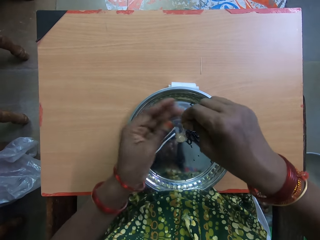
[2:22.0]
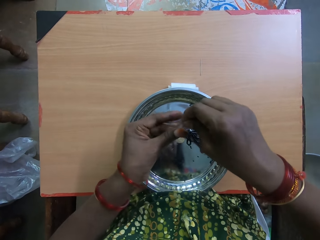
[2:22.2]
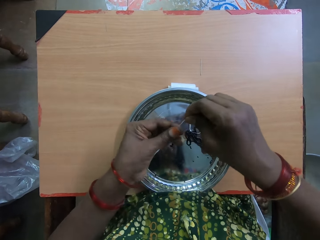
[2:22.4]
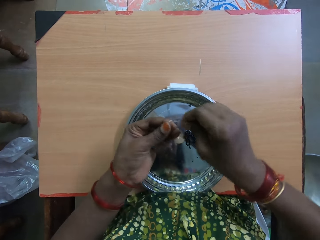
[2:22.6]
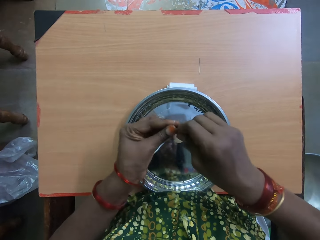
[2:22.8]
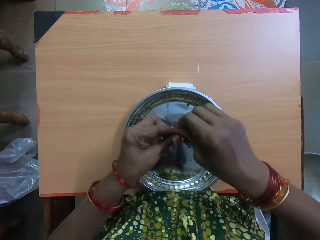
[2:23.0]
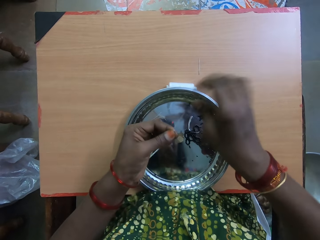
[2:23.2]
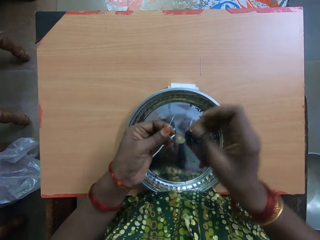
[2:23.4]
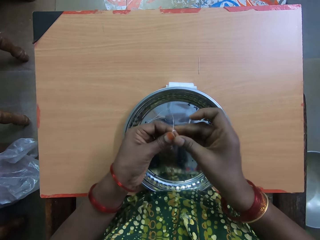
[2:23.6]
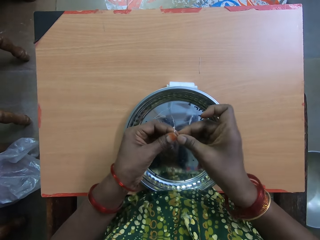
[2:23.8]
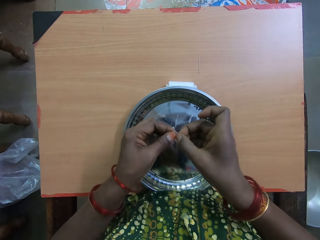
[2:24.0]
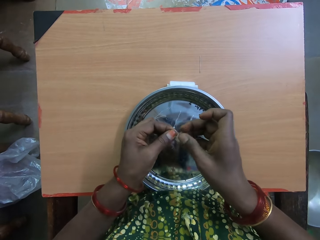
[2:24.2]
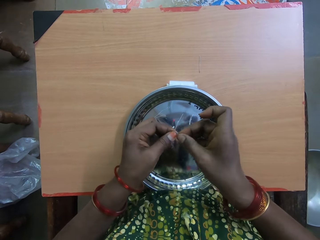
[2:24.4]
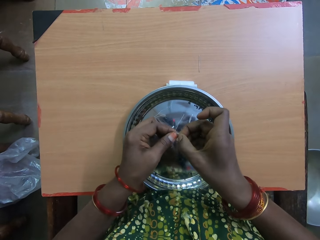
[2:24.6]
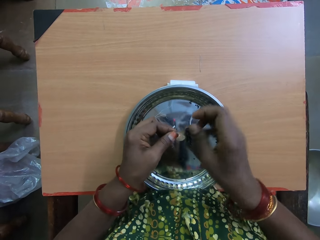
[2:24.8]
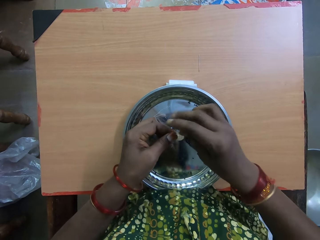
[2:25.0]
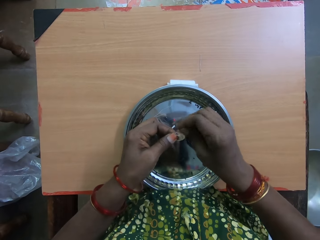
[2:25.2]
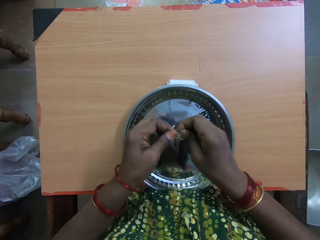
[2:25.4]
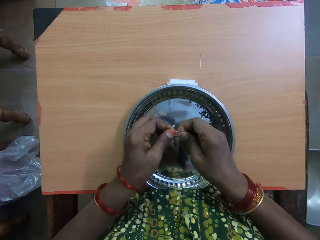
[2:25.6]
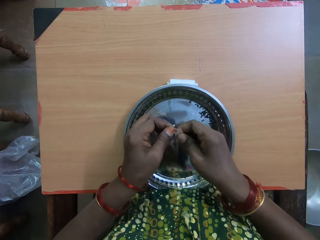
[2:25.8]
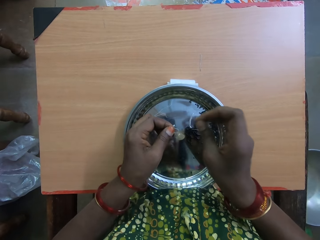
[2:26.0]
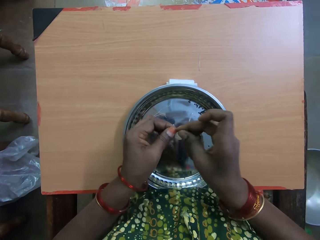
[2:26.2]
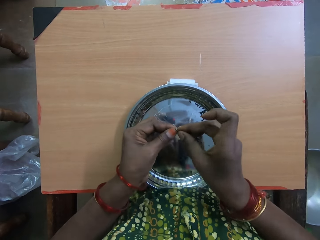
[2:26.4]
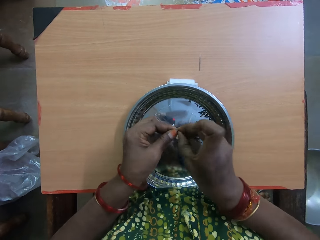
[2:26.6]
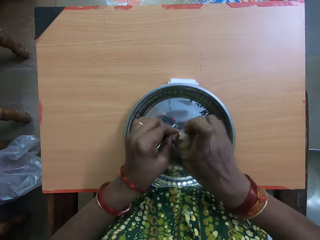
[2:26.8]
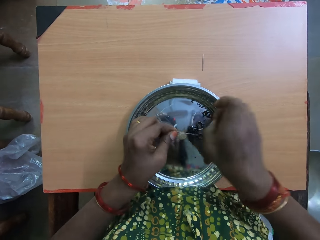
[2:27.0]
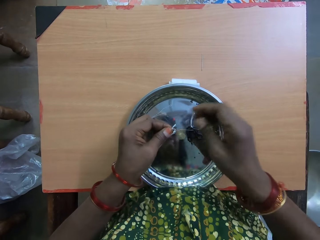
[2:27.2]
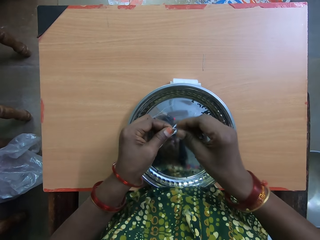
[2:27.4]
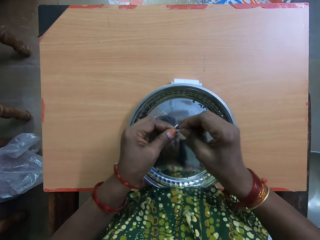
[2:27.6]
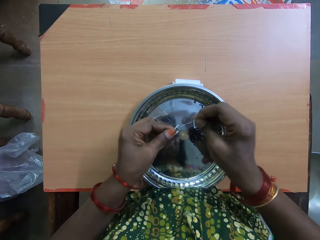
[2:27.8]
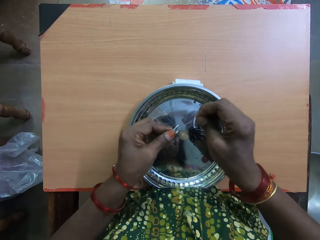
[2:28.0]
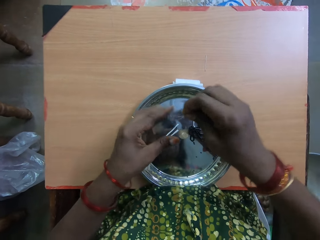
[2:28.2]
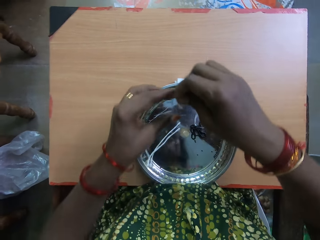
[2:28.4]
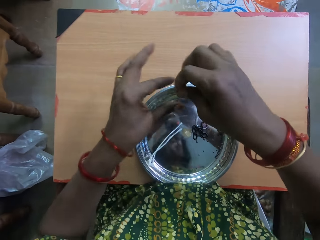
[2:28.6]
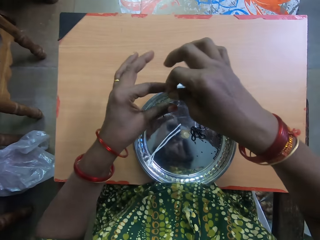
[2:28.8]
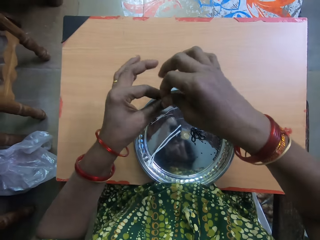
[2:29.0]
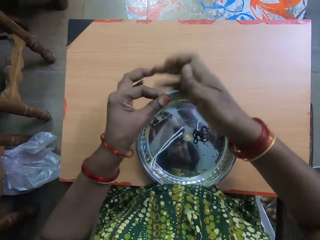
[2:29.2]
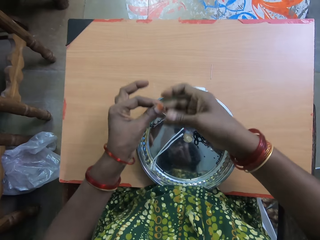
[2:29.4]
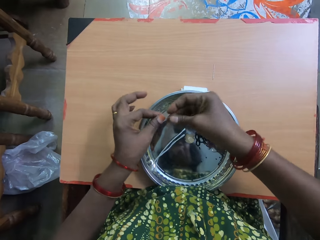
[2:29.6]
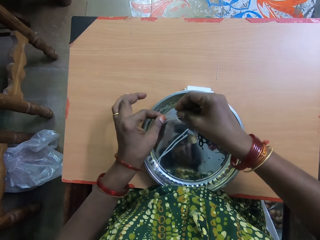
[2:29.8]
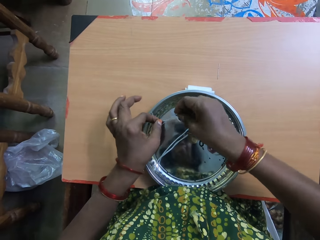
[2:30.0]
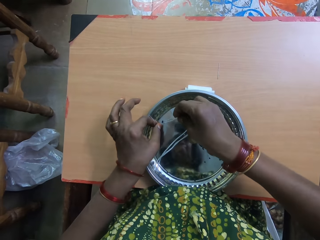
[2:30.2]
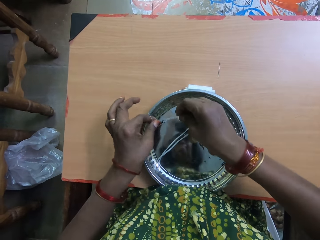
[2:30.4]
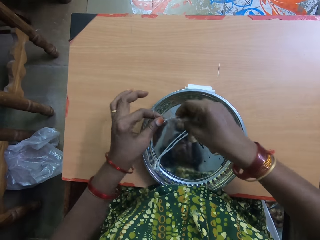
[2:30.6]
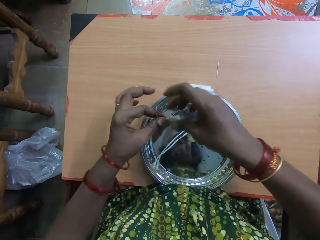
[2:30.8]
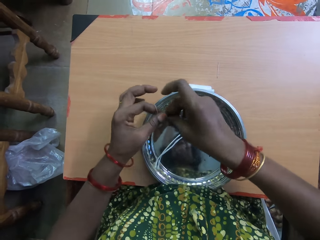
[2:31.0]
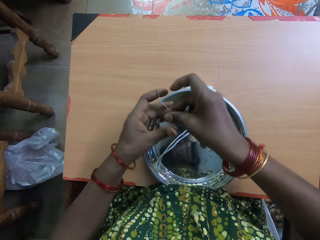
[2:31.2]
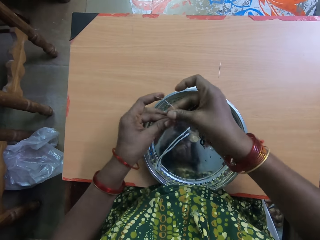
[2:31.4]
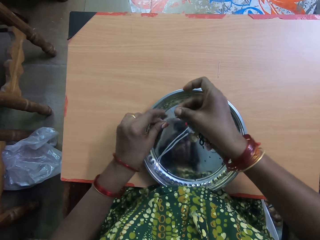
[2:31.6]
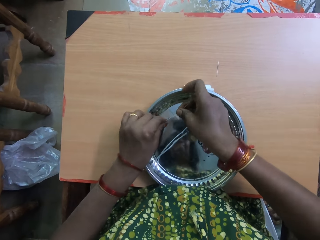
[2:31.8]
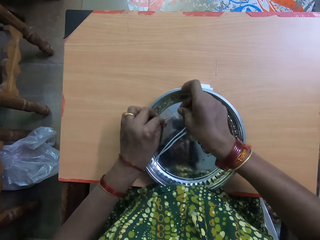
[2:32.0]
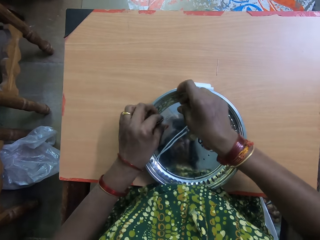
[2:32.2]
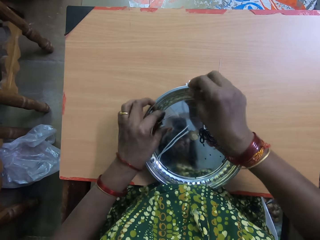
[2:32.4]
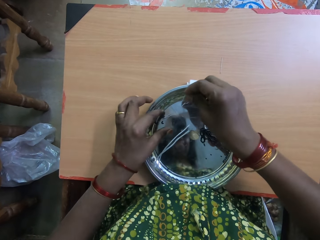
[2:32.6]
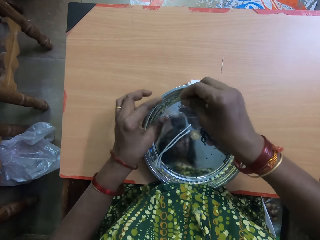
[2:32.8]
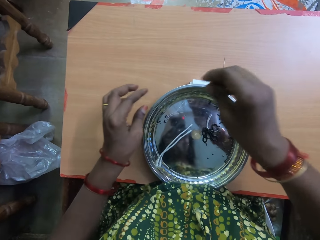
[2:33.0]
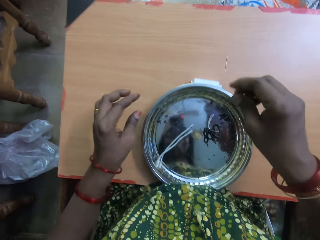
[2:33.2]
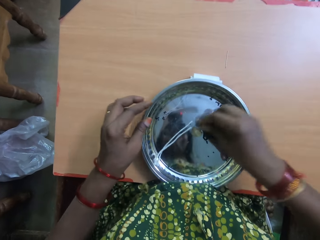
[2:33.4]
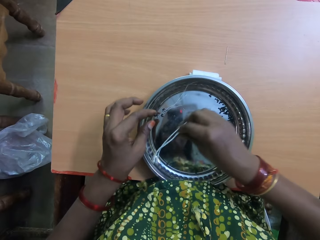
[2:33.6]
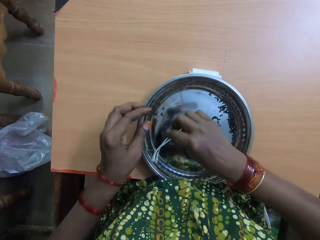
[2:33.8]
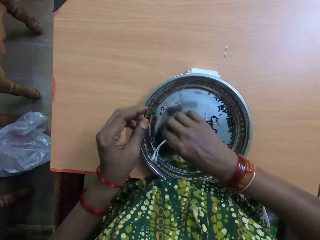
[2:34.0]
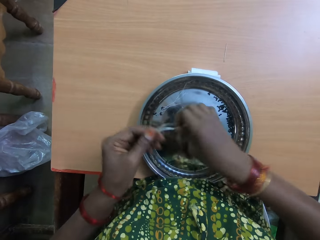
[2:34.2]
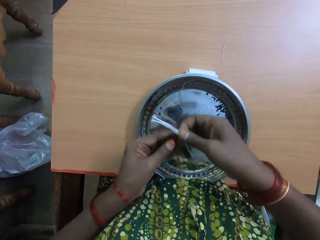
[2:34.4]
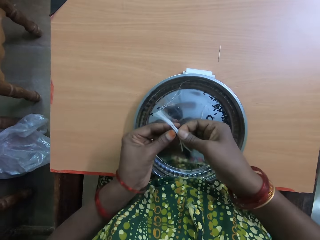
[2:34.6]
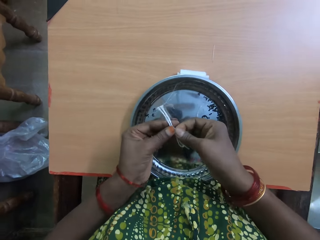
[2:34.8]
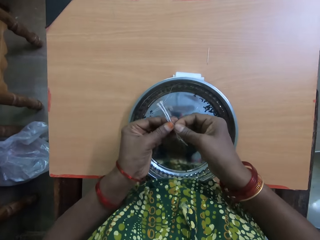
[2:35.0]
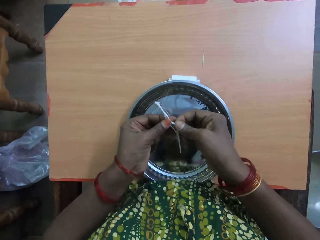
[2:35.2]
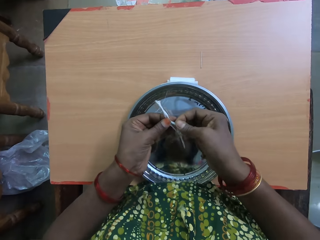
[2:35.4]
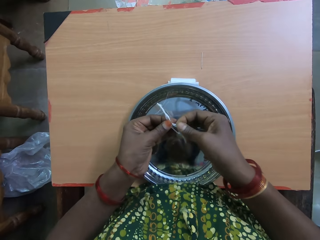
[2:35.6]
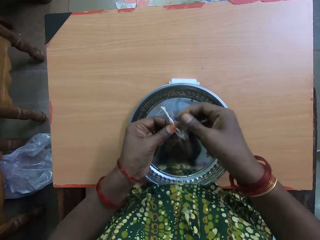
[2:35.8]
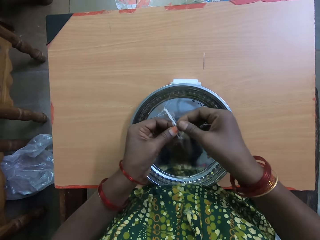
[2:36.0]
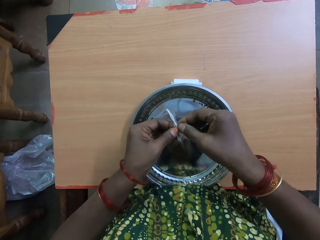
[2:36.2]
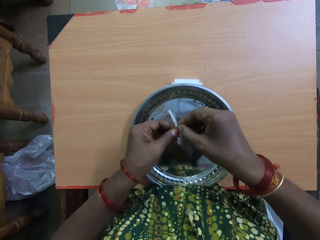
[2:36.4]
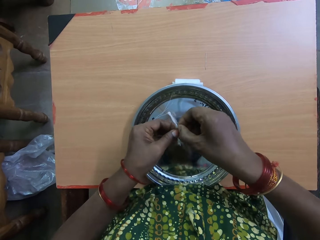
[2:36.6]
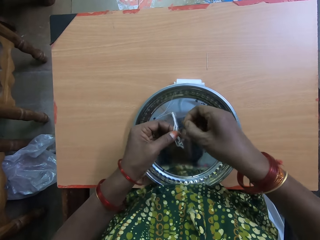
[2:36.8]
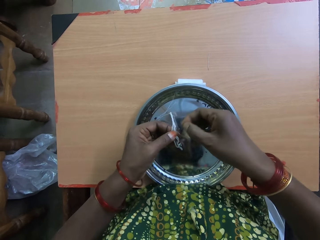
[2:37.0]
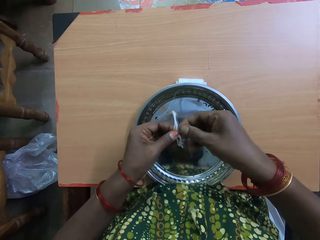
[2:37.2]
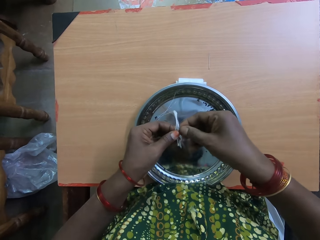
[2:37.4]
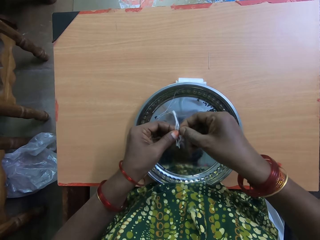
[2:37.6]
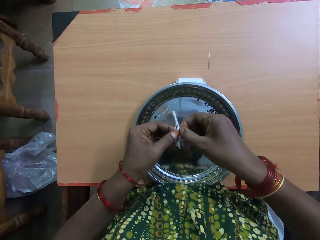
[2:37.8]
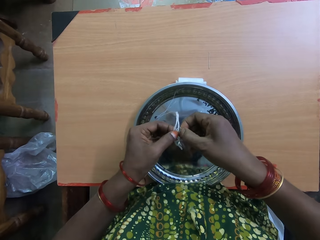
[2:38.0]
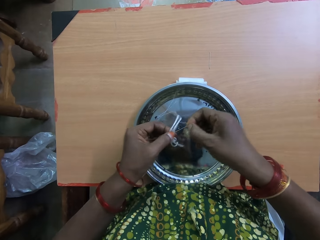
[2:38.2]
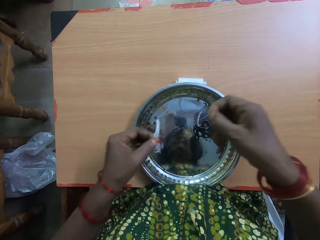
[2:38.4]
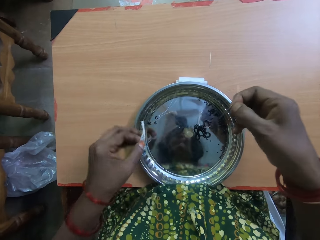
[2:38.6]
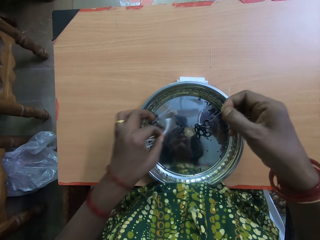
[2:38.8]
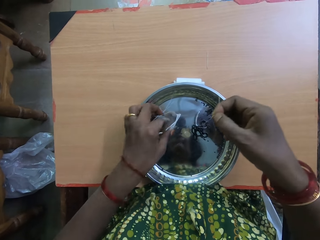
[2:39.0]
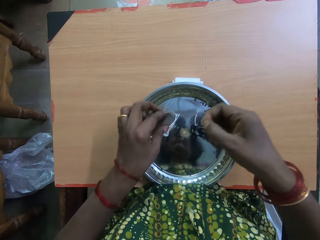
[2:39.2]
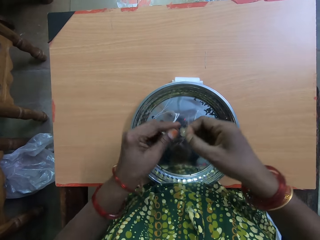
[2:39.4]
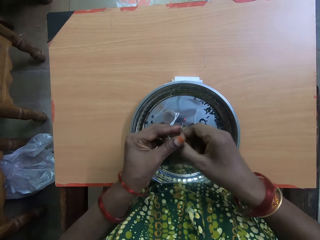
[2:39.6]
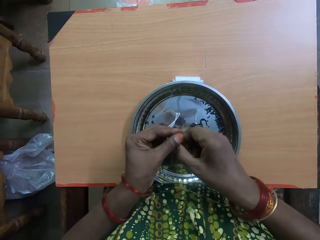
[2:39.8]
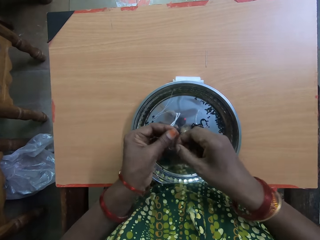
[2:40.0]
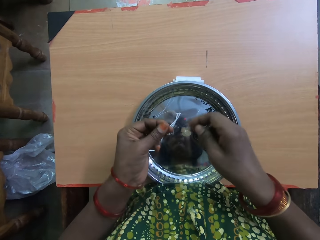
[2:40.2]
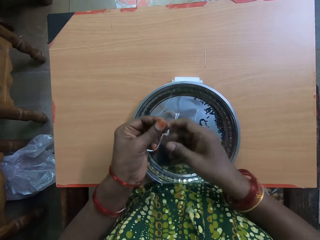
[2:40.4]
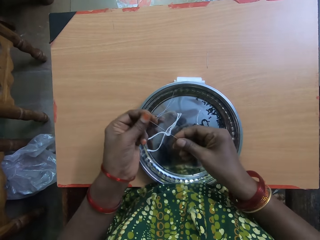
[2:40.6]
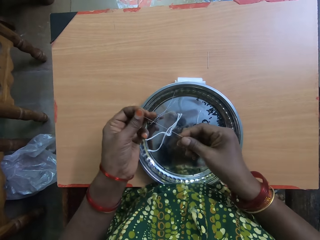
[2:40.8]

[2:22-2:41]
The camera wearer ties the thread with both hands. She places the tied thread on the tray with both hands. She picks up some pieces of thread from the tray with both hands. She pulls out a piece of thread from the pieces of thread with her right hand. She drops the remaining pieces of thread on the tray with her left hand.
